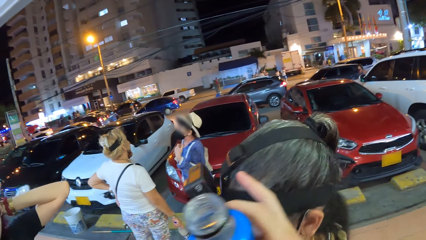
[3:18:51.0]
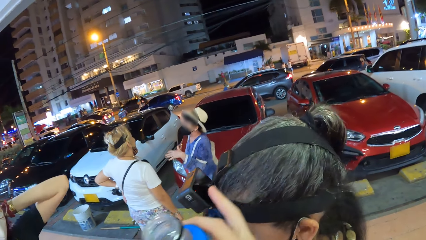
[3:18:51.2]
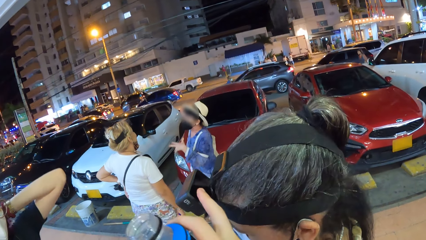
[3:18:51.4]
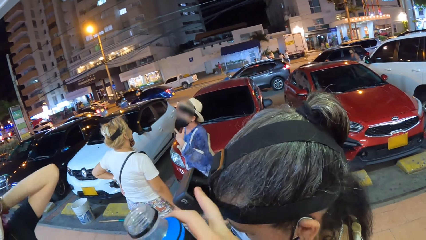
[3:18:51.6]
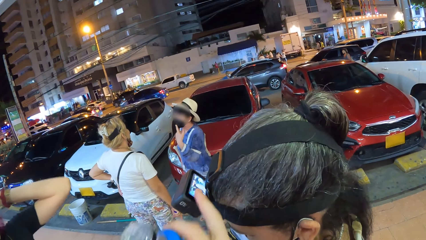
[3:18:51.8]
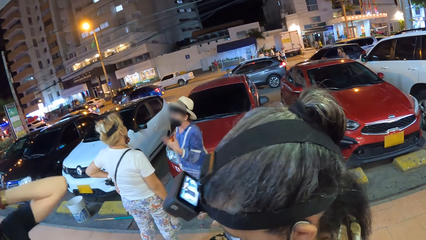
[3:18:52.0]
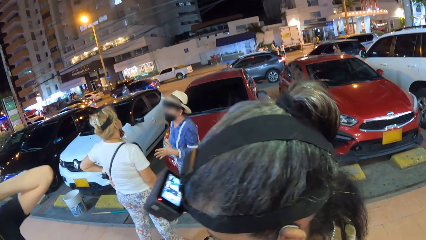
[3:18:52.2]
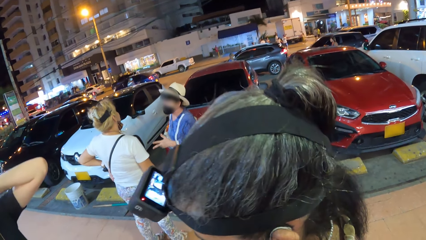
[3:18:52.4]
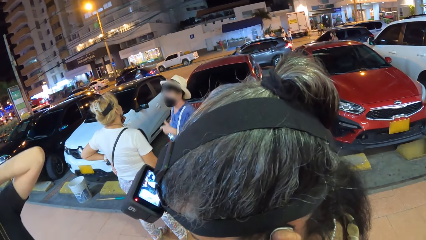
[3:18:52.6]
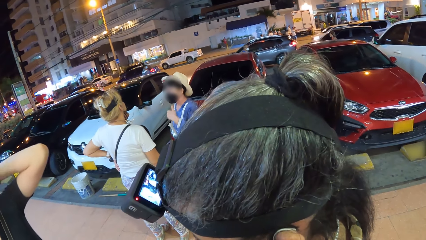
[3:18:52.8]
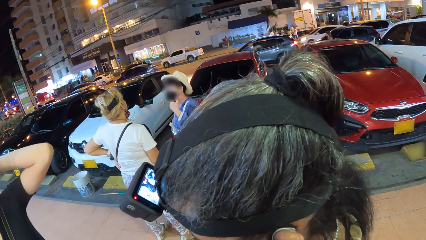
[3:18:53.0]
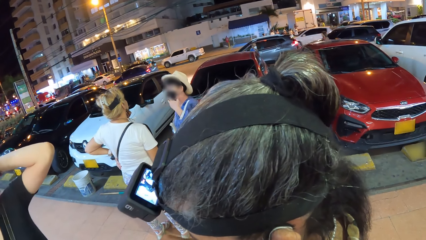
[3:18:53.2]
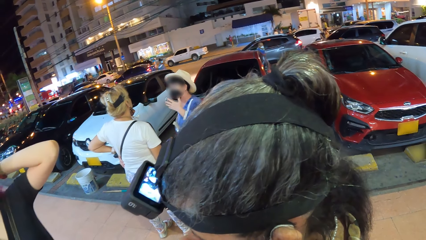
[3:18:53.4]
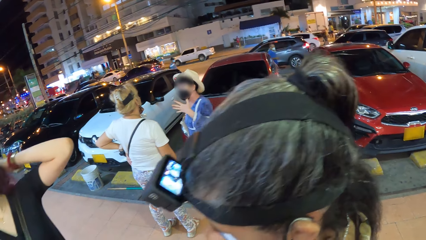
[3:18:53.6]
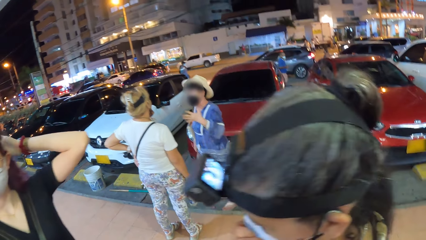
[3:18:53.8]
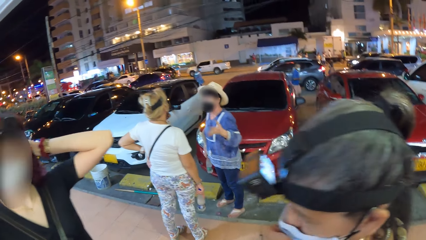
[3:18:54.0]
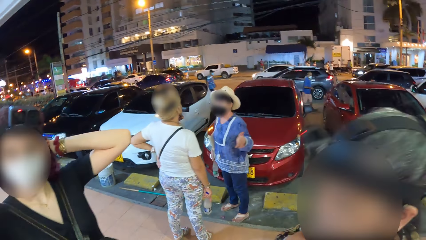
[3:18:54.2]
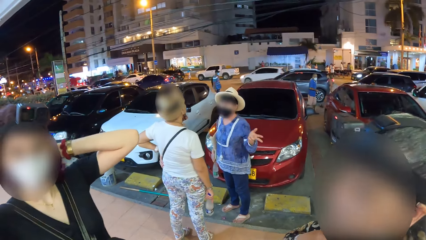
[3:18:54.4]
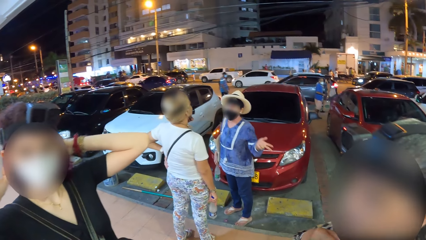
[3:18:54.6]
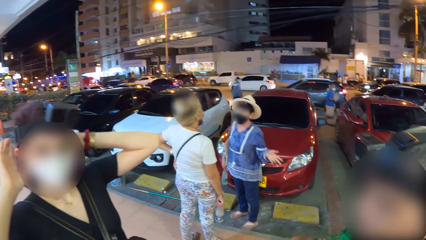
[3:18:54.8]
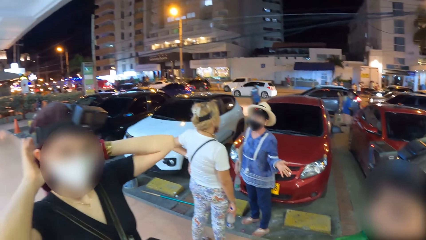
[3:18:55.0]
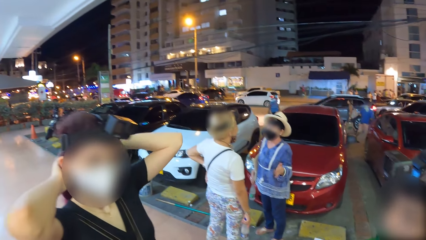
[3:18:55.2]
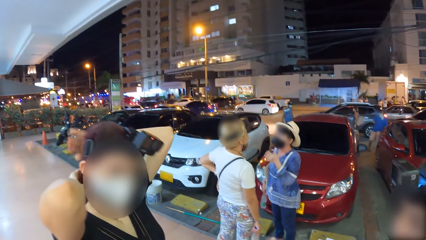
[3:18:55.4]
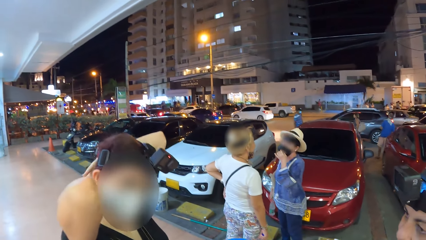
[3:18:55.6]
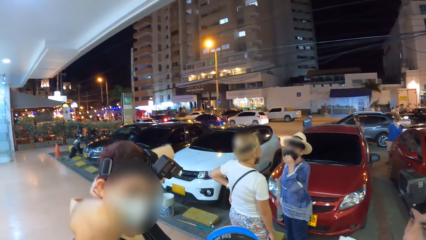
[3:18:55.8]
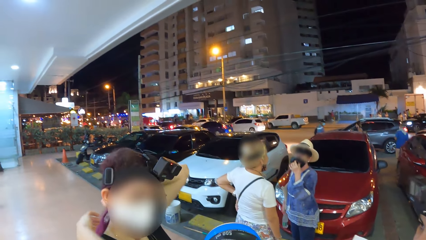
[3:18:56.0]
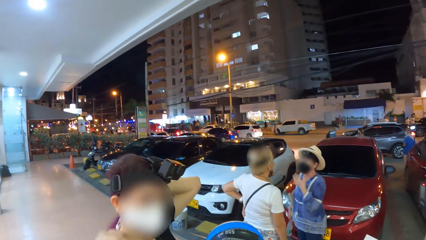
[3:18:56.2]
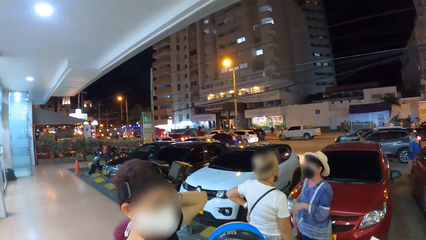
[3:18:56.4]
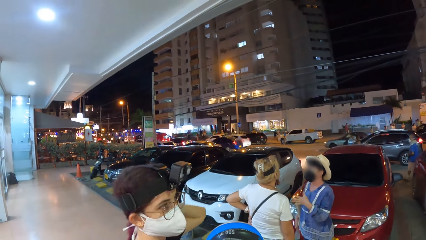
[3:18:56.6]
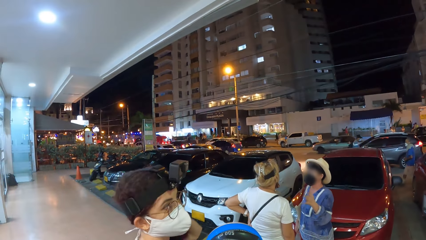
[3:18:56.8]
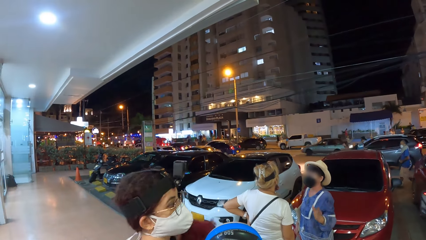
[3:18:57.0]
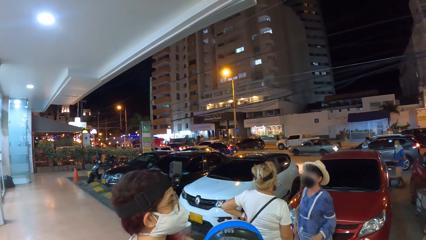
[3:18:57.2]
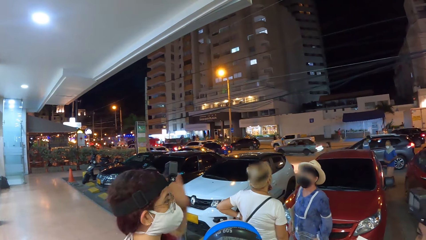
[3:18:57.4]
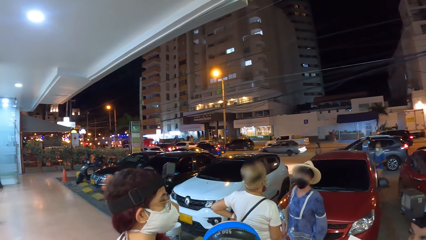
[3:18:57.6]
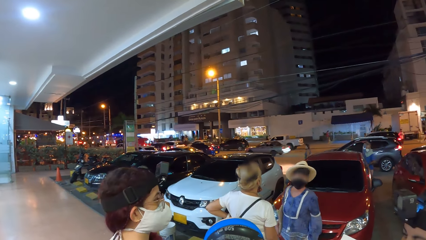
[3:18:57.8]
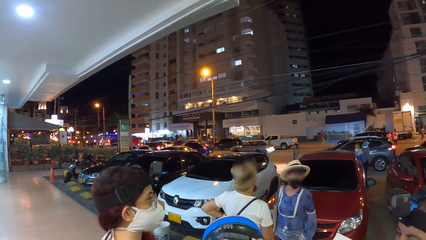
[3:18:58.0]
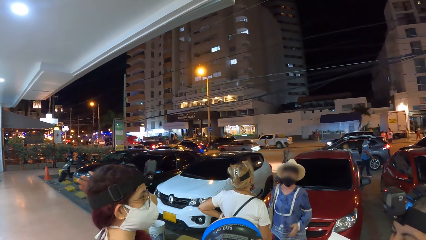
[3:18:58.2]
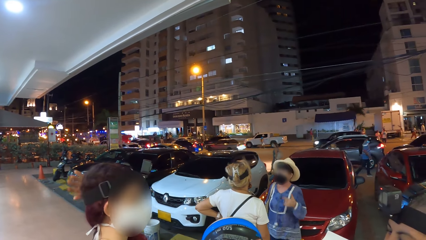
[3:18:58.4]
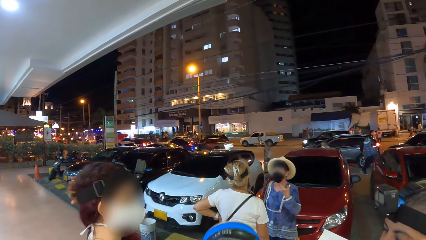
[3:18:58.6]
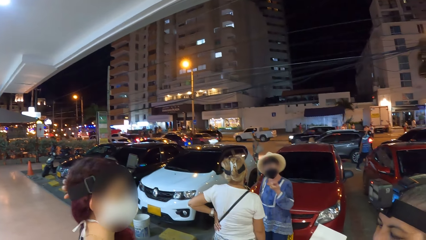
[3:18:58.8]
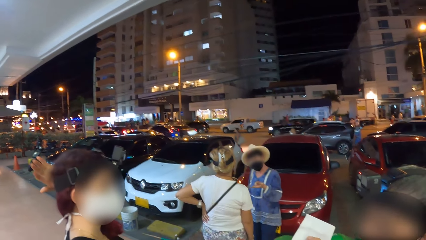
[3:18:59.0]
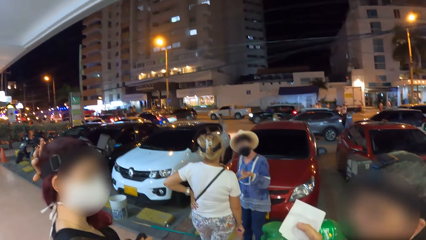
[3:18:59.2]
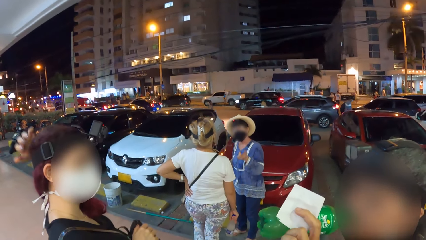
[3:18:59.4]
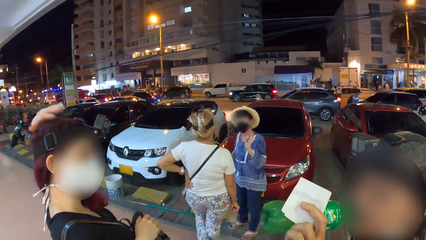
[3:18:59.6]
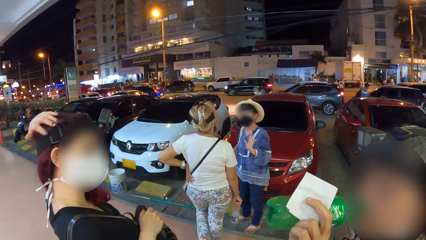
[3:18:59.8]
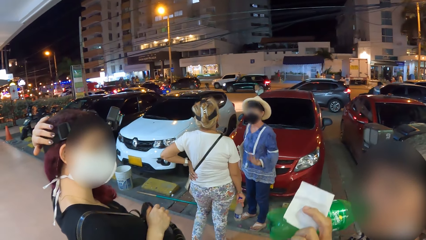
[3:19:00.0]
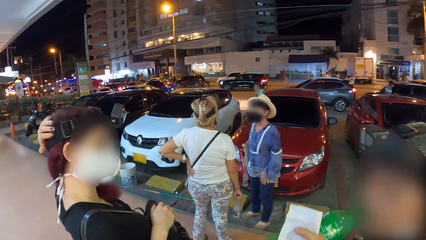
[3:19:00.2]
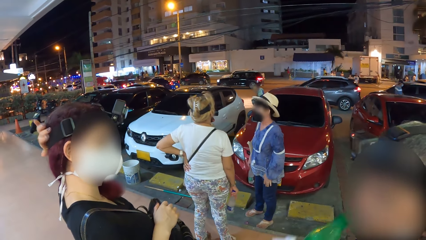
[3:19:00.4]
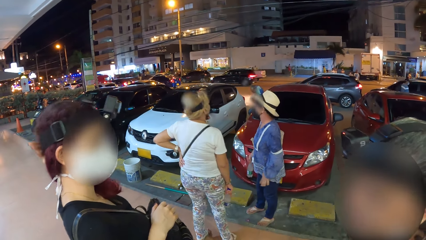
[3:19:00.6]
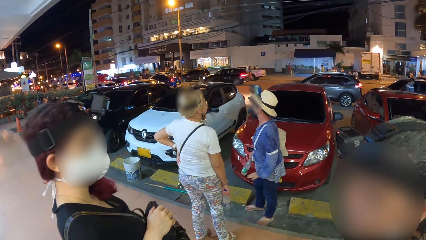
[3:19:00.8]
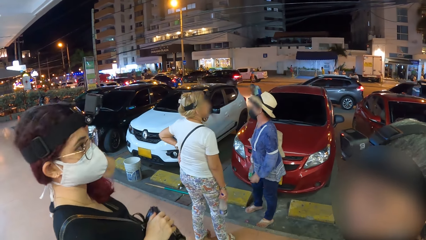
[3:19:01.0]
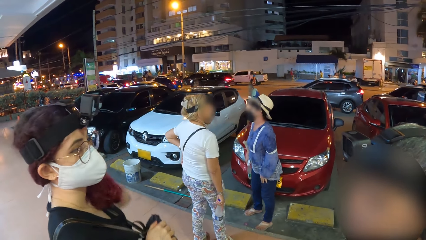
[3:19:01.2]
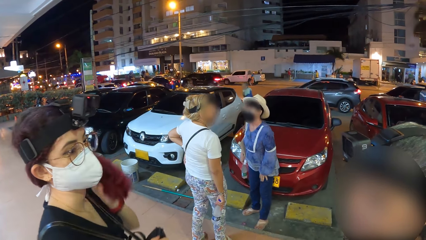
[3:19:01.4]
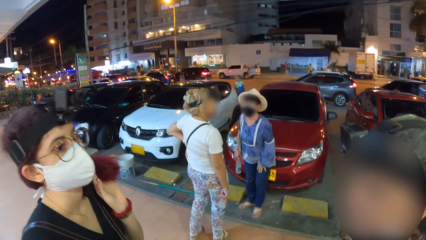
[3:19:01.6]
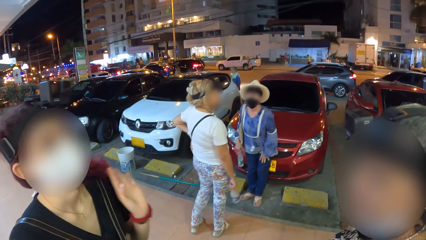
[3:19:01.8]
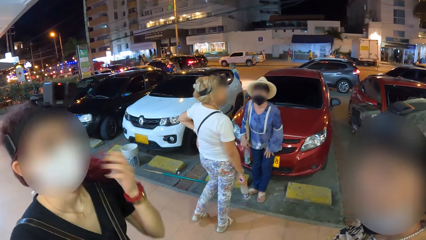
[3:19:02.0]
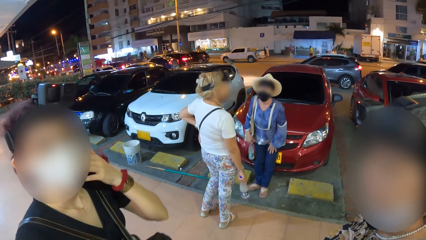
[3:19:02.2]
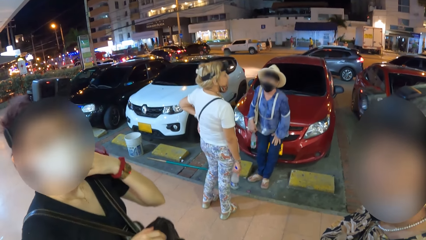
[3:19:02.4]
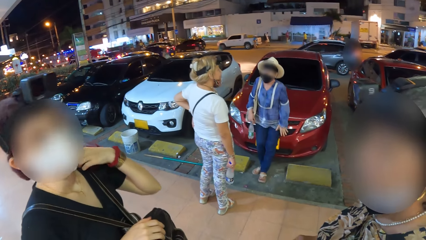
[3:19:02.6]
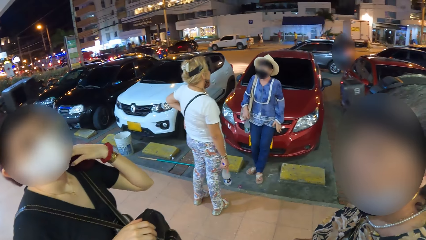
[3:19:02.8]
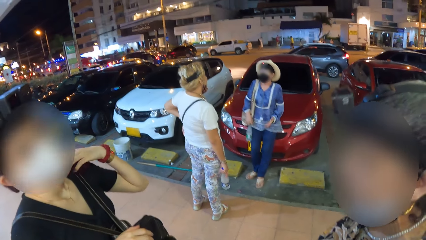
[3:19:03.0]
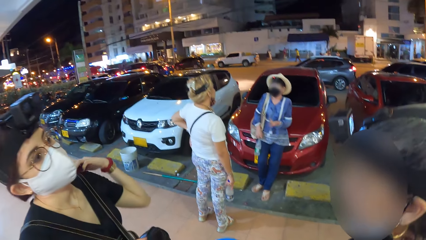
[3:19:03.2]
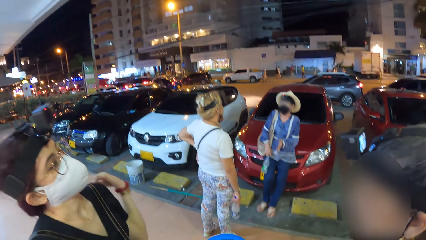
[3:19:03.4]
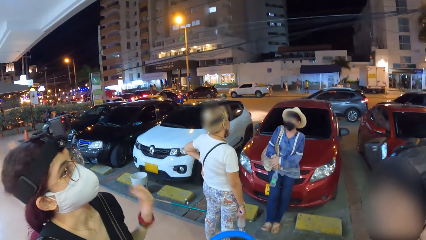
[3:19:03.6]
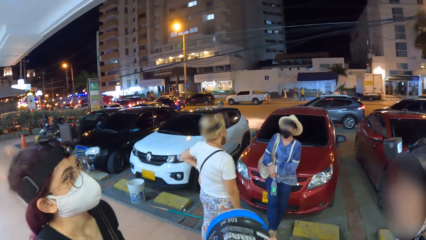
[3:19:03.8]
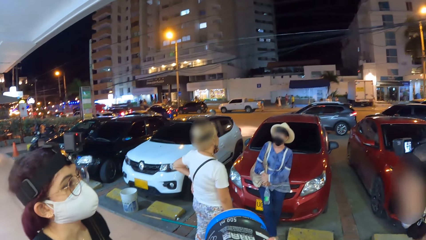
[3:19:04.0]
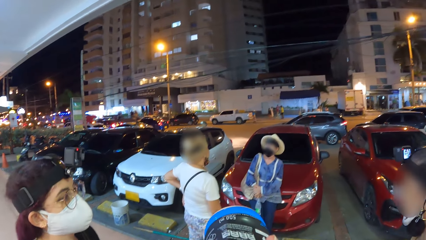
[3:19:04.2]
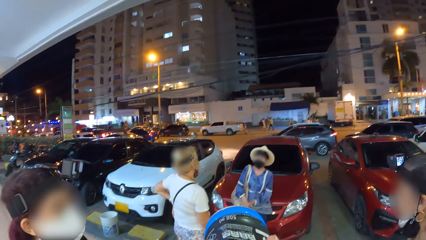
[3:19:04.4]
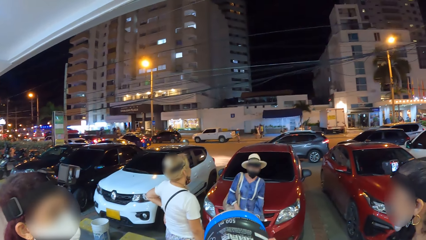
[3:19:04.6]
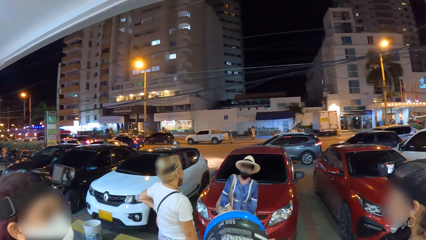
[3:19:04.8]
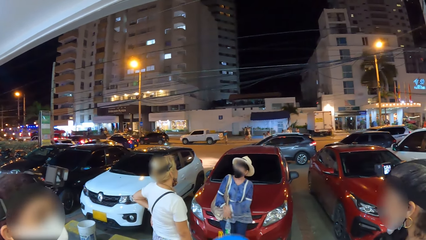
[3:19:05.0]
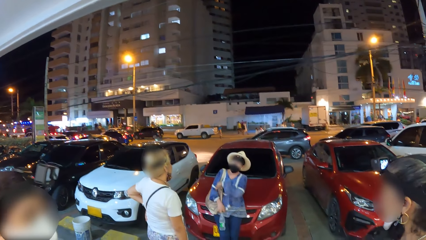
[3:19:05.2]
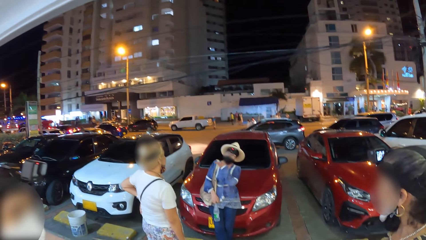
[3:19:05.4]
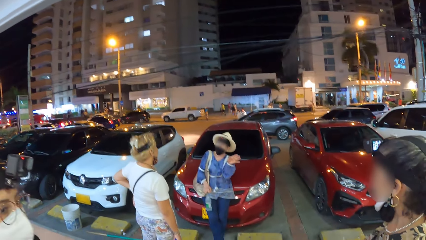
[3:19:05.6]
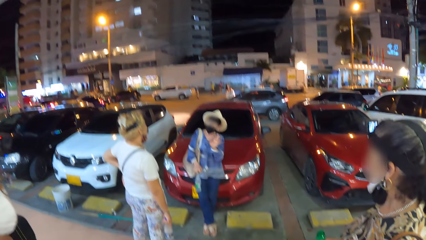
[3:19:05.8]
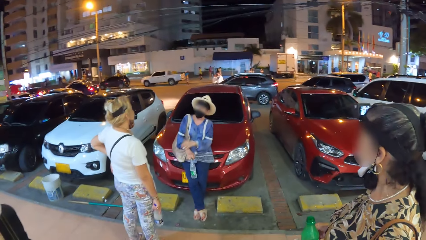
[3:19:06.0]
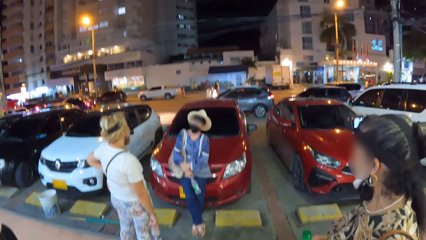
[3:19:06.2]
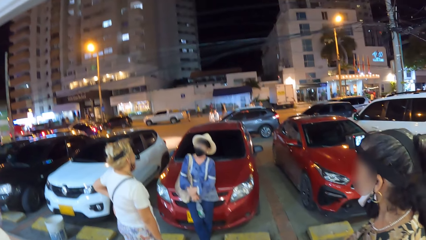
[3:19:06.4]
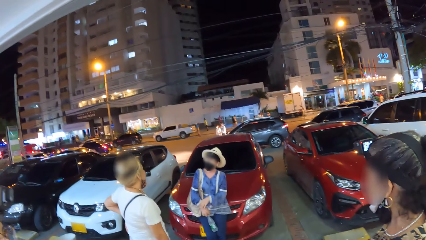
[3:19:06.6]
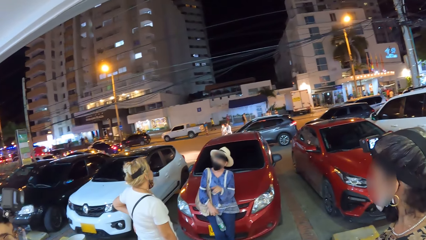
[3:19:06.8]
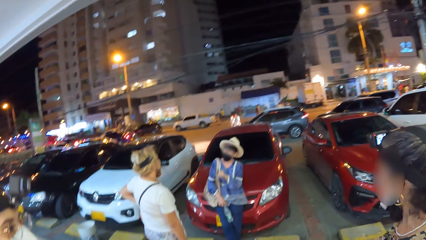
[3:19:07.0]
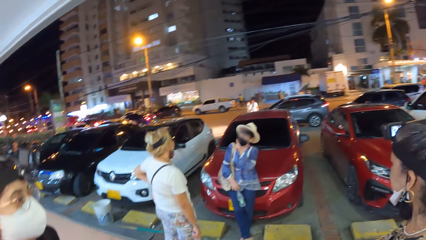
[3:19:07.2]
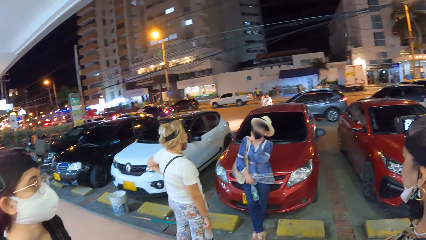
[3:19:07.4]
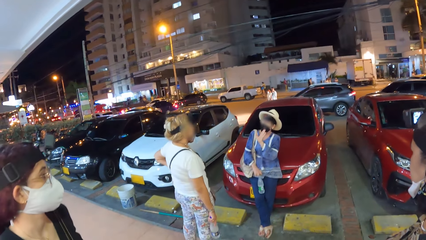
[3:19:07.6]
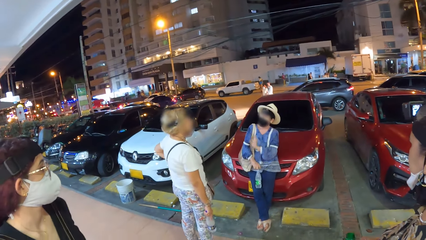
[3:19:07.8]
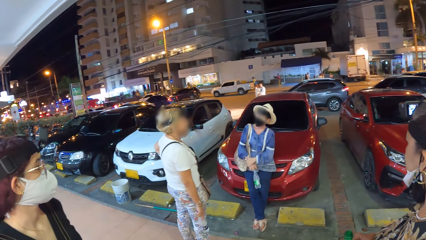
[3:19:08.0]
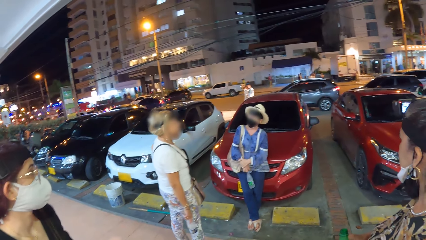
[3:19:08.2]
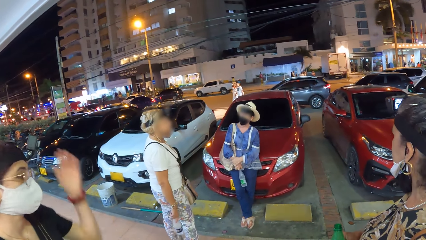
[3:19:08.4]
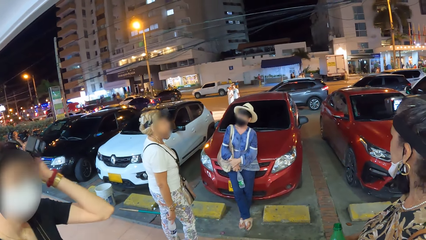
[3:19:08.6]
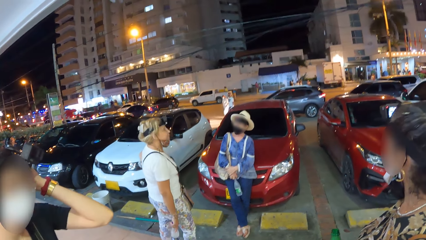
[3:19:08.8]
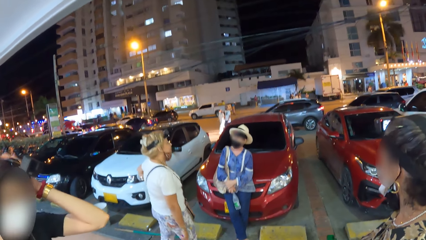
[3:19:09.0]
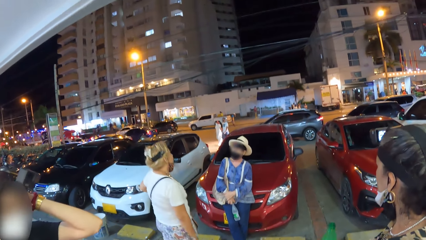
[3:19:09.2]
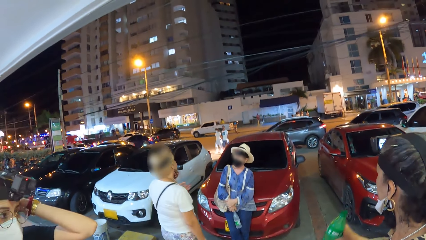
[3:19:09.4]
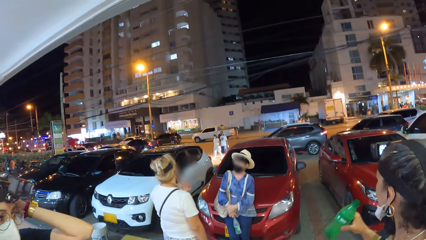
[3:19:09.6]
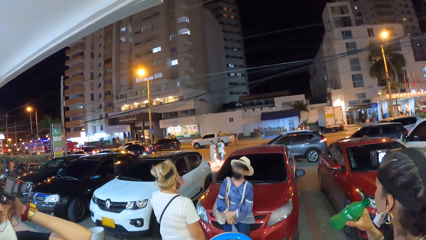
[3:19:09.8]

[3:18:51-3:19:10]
The camera wearer moves the bottle. She operates a camera on the head of a woman with her right hand. A lady rubs her hair. Another woman touches her head with both hands. A third woman adjusts her nose mask with her left hand. The camera wearer drinks from the bottle of juice in her right hand. The second woman touches her head with her left hand. The camera wearer looks around the town. The first woman drinks from the bottle of soda in her left hand. The second woman touches her face with her left hand. The camera wearer drinks from the bottle of juice in her right hand. She looks around. The second woman touches her head with her left hand.
